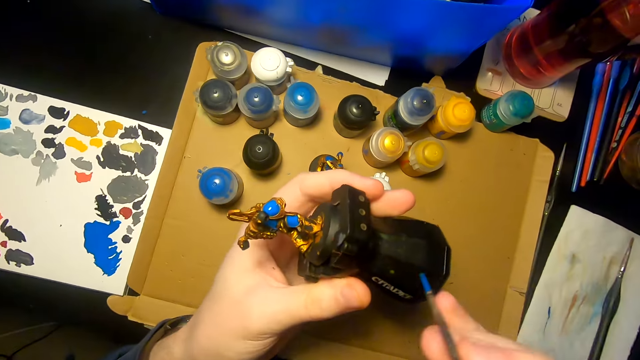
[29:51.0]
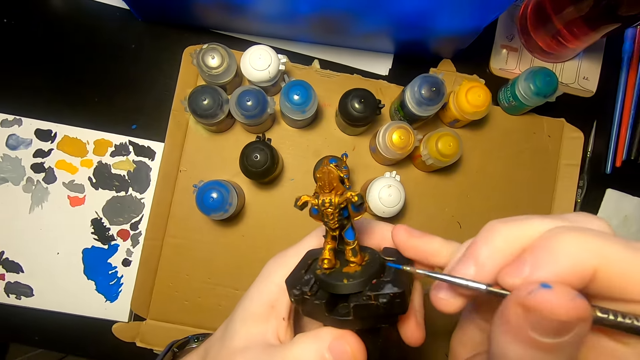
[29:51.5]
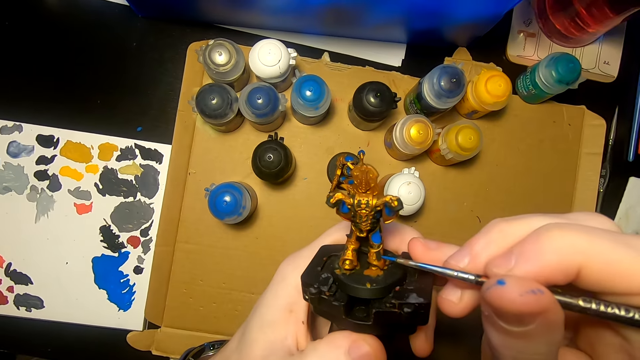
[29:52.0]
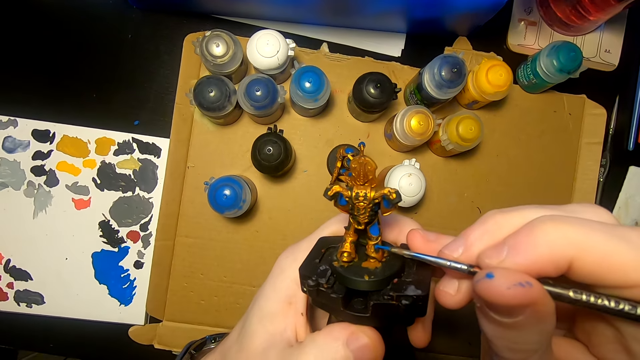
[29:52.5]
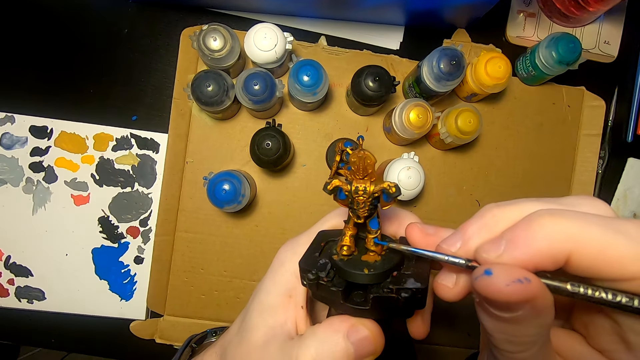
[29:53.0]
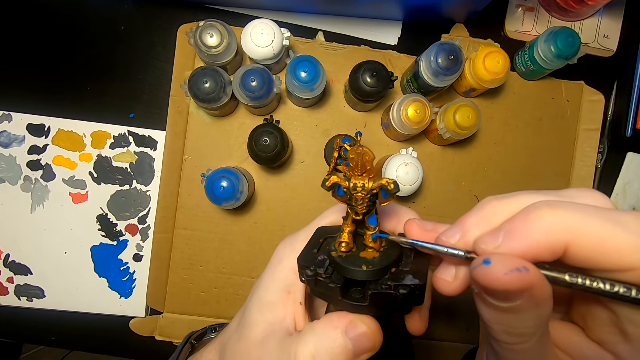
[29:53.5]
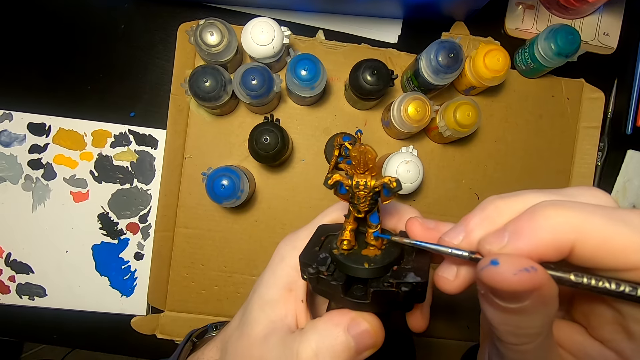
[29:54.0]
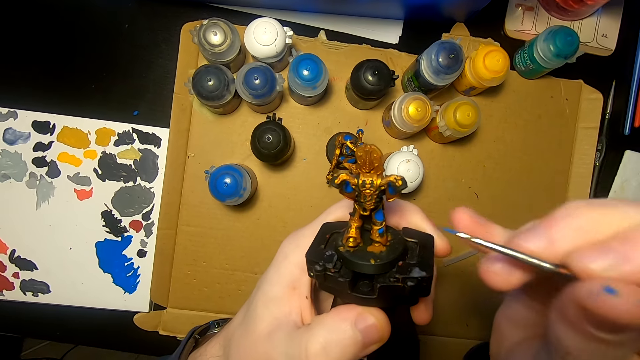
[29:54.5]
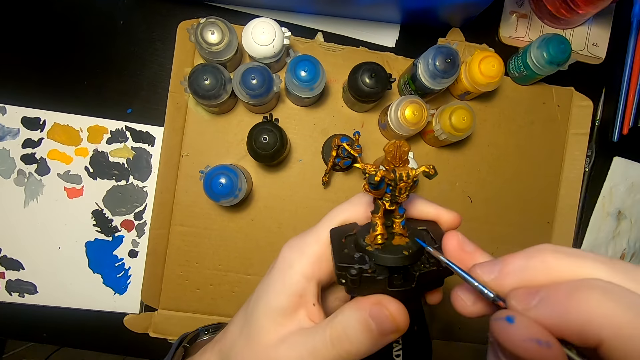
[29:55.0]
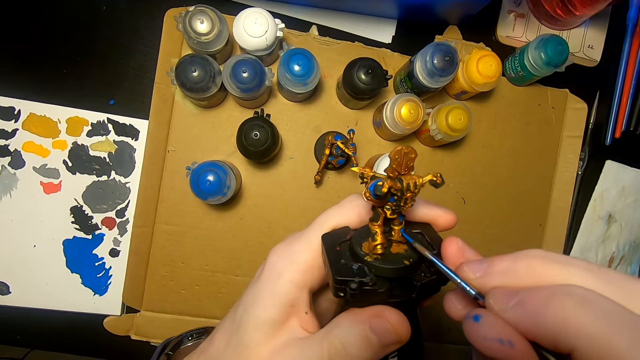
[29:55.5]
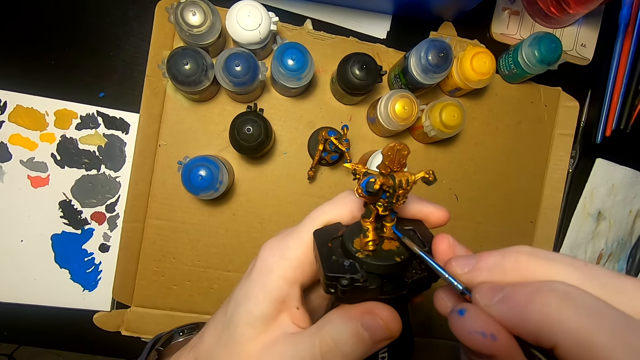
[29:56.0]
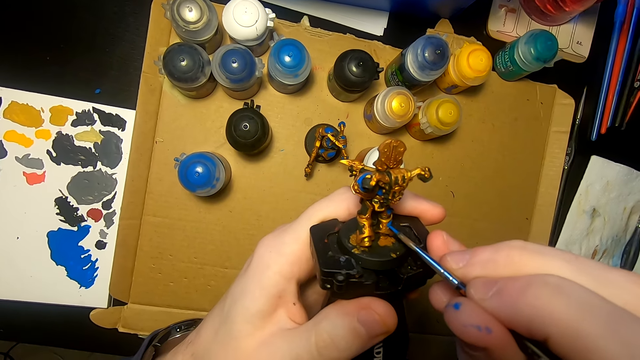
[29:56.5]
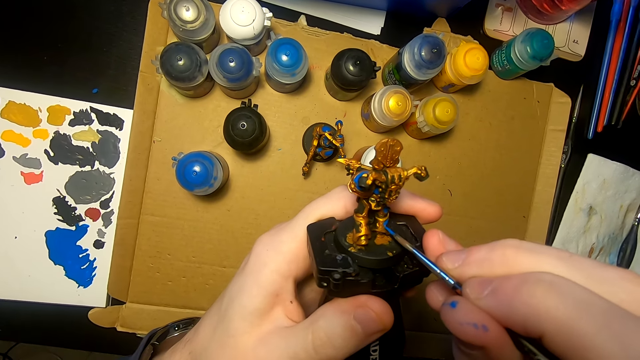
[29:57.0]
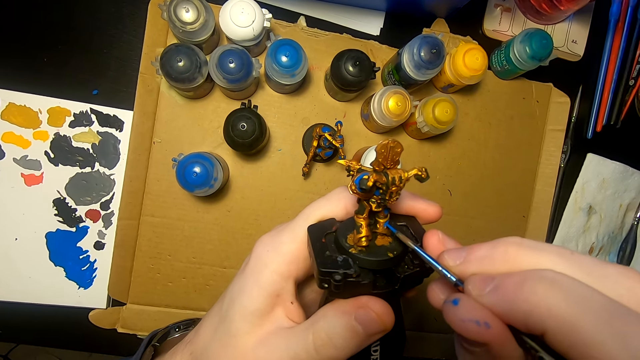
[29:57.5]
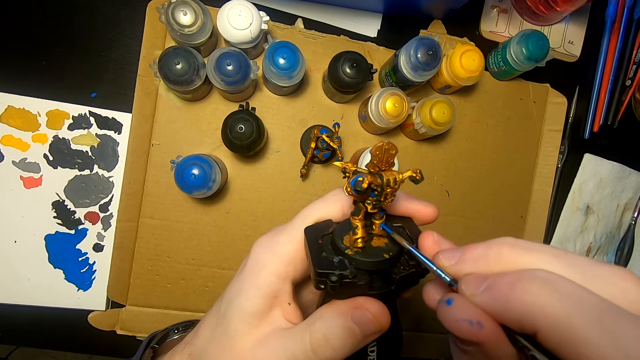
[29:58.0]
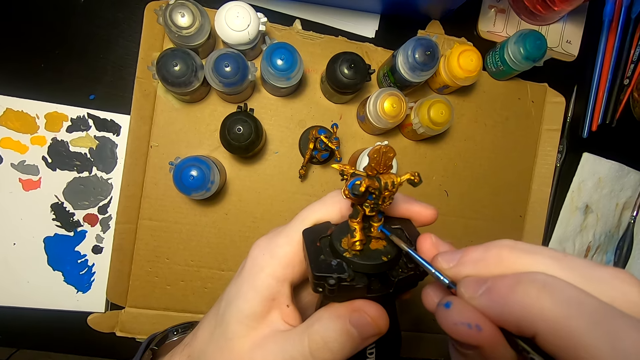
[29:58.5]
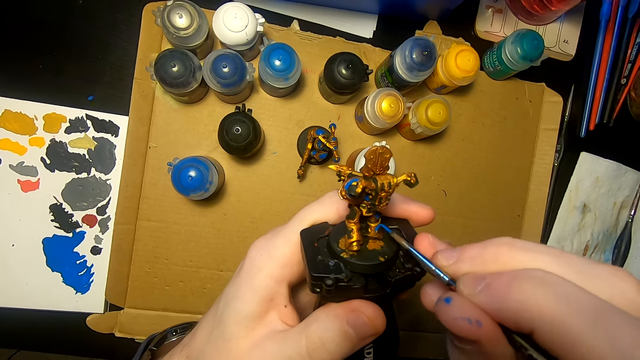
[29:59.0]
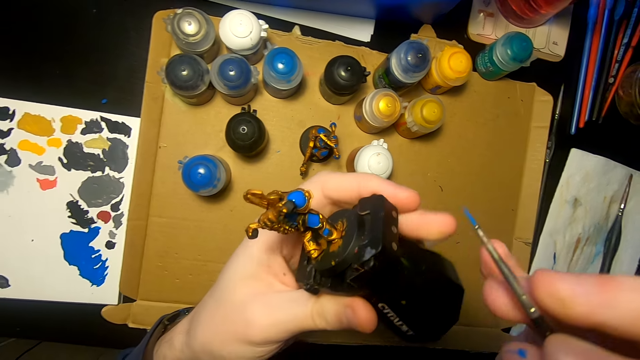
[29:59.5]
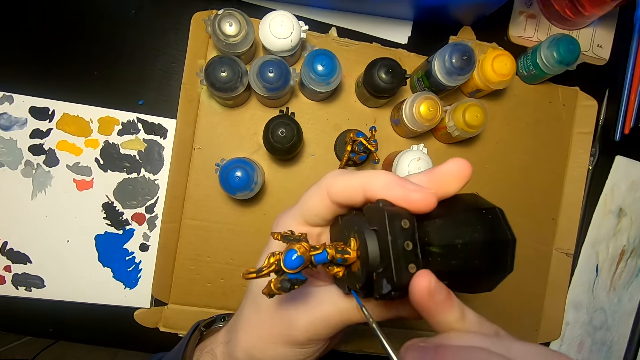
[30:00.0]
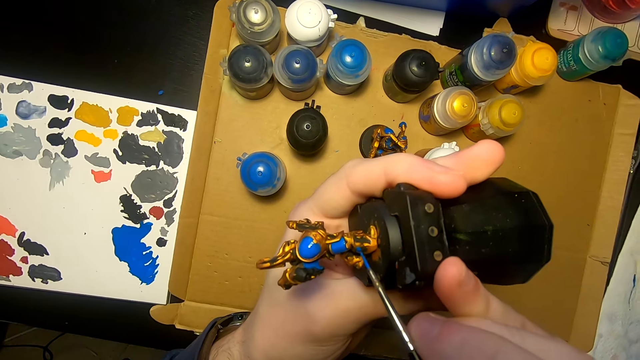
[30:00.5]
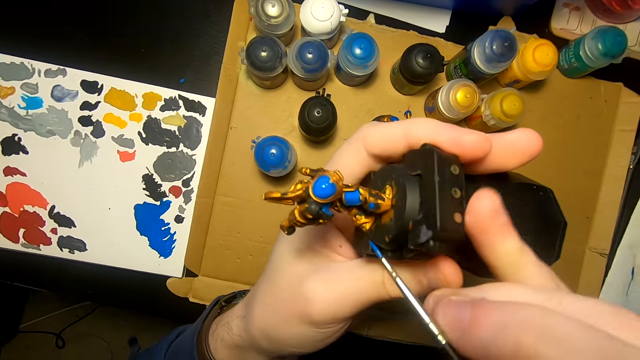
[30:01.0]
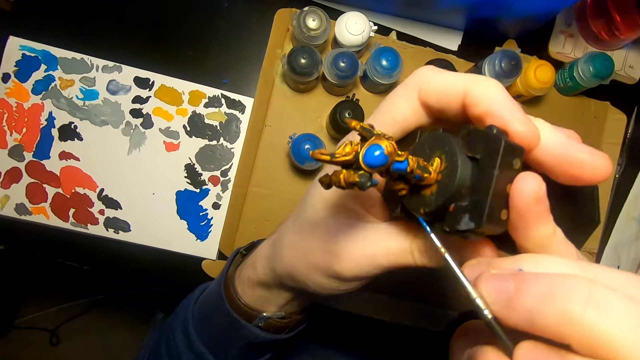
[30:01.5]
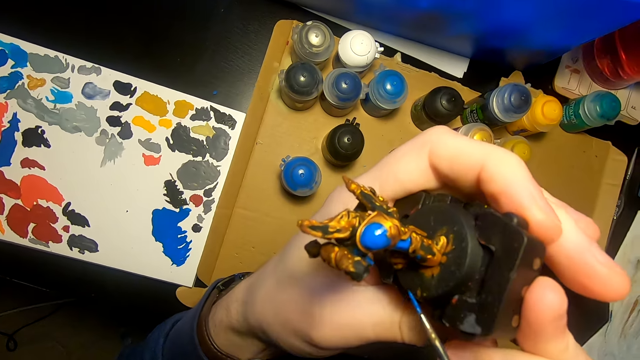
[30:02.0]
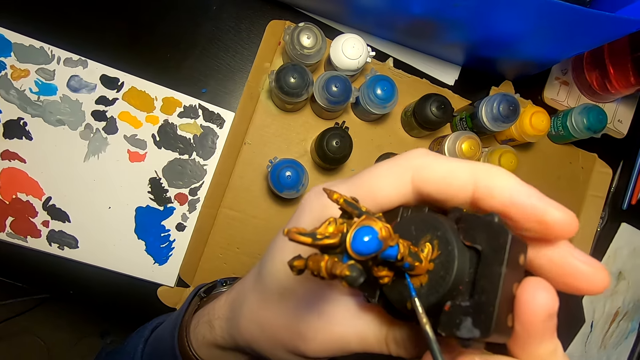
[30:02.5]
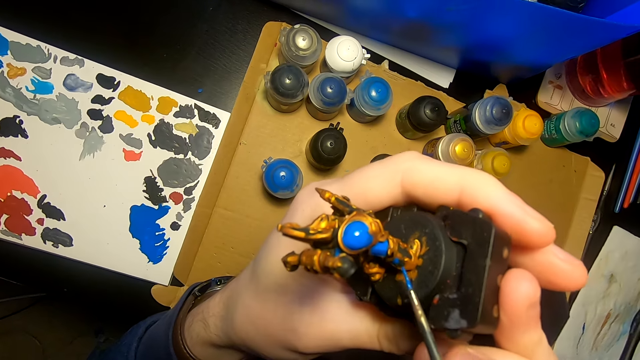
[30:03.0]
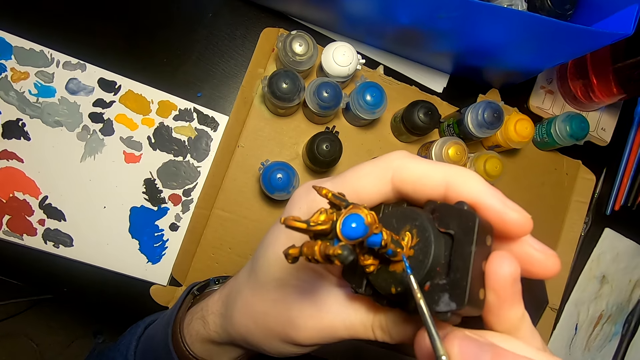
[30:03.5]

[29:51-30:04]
The camera wearer lifts the sculpture or figurine. They move the pen brush or paintbrush. They paint the sculpture with the pen brush. They paint the figurine with the paintbrush. They move the sculpture and turn the sculpture. They paint the sculpture with the pen brush. They paint the sculpture with the pen brush again.

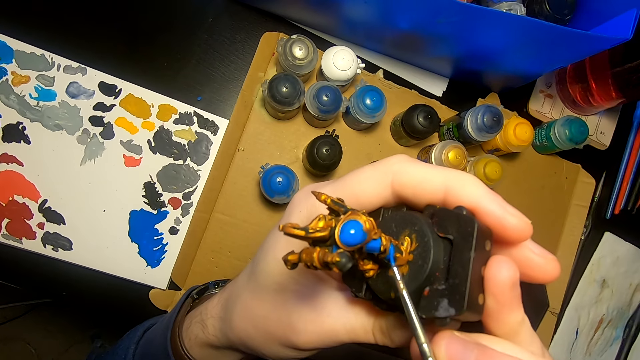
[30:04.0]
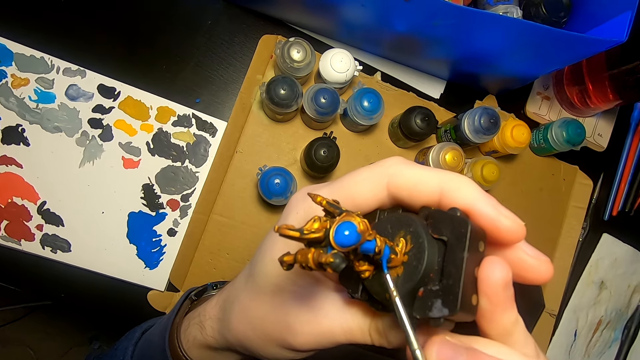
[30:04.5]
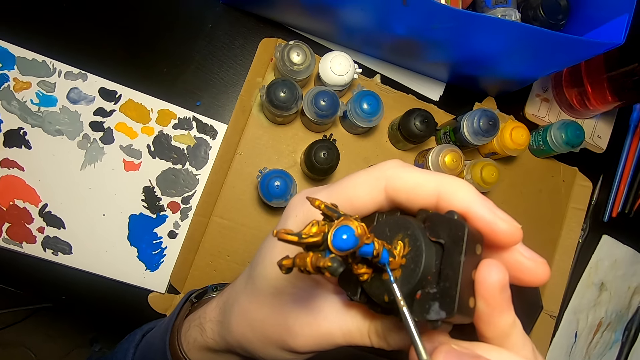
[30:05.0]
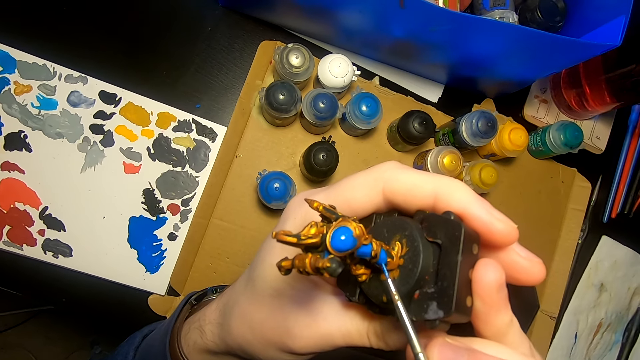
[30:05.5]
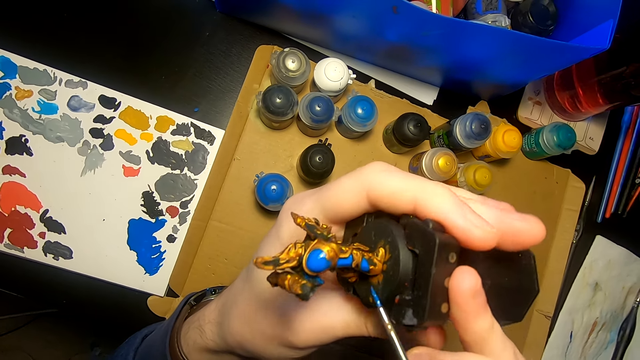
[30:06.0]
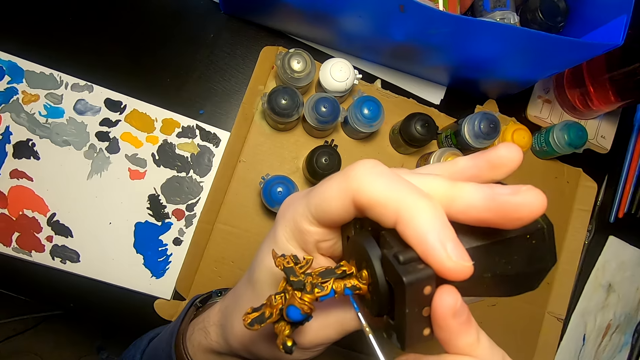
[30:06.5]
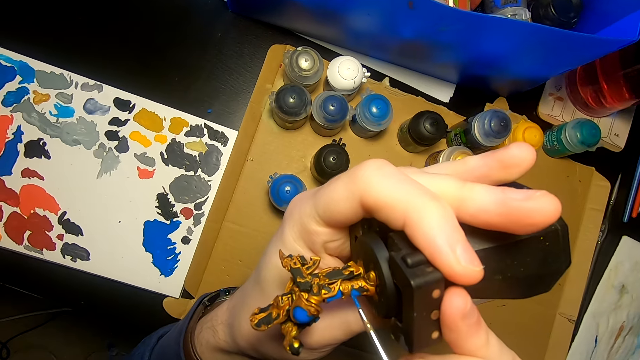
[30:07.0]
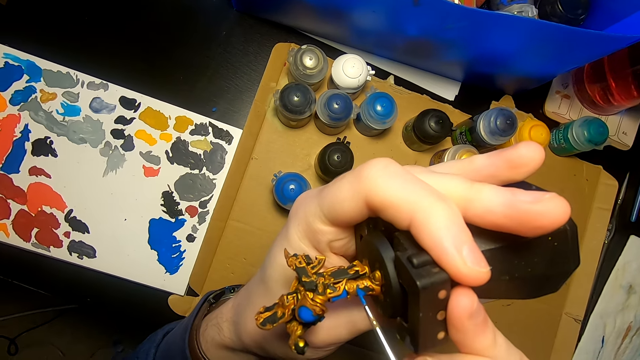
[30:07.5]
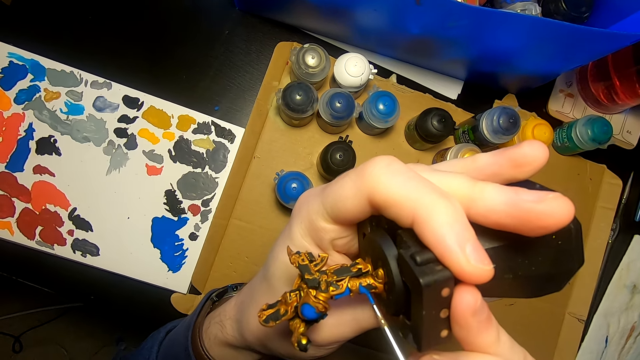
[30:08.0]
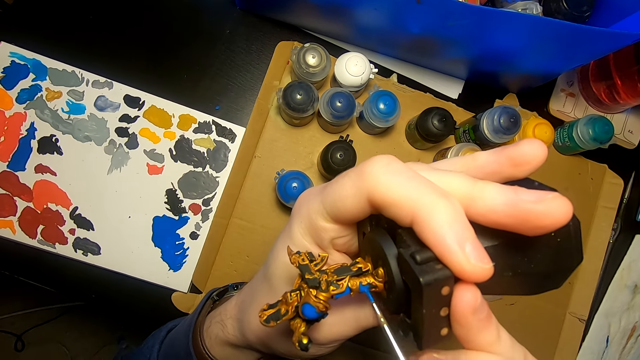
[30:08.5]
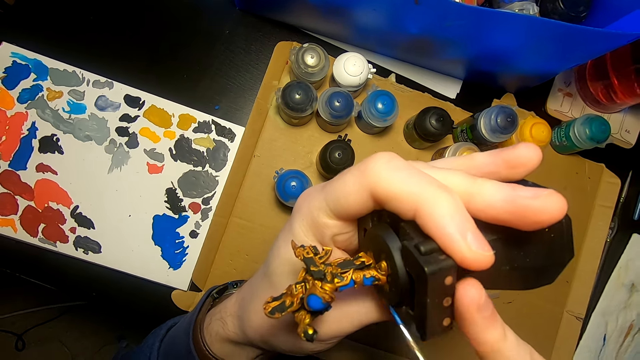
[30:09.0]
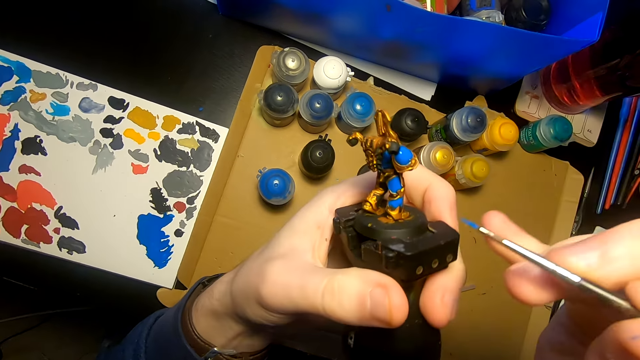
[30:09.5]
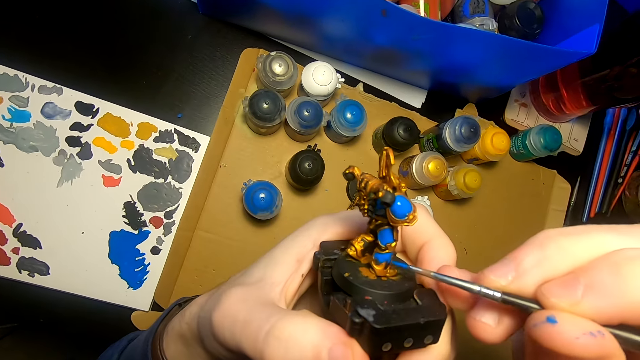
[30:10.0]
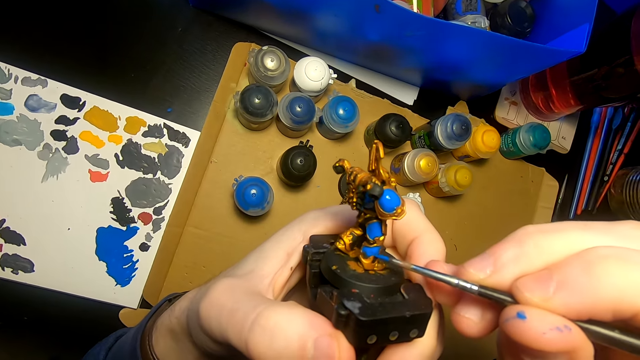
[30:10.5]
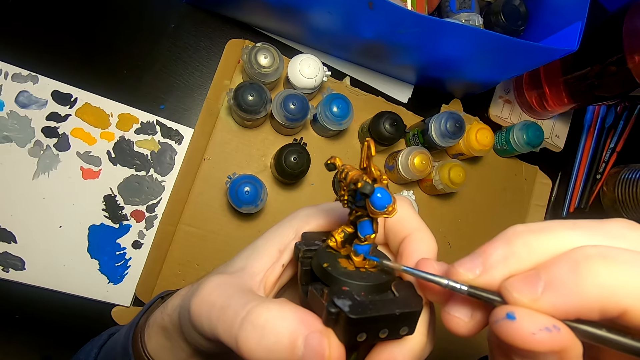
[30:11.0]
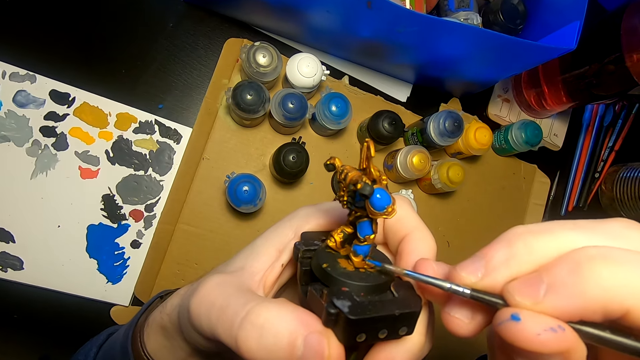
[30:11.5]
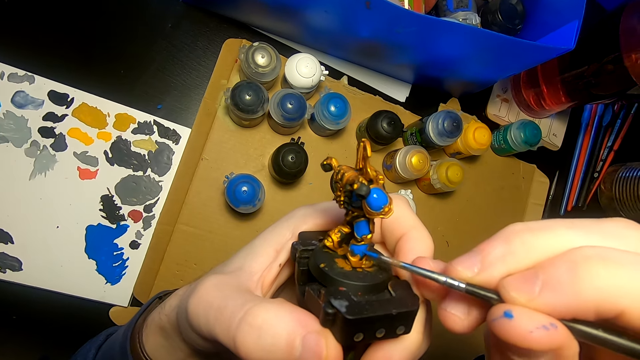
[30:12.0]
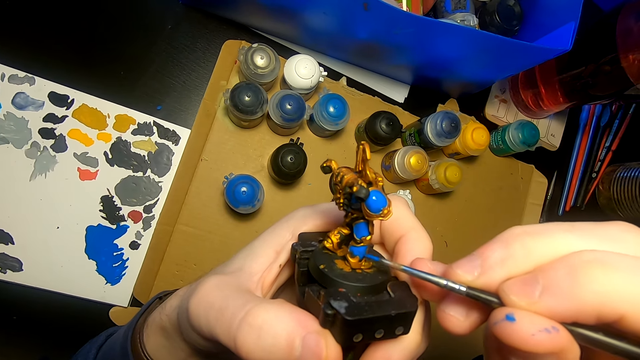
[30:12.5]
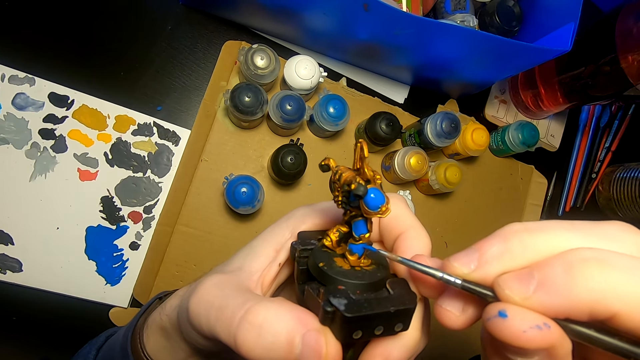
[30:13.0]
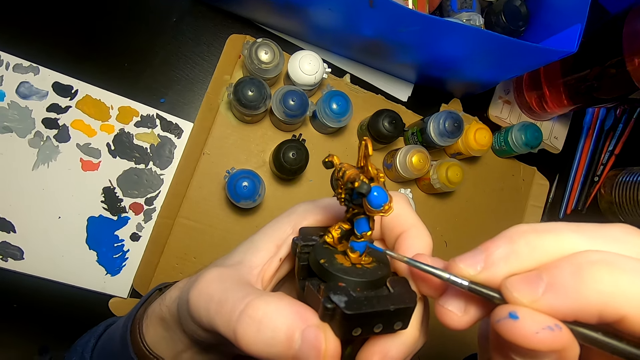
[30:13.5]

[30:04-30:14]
The camera wearer paints a figurine with a paintbrush. They move both hands. They paint the figurine with the paintbrush.
